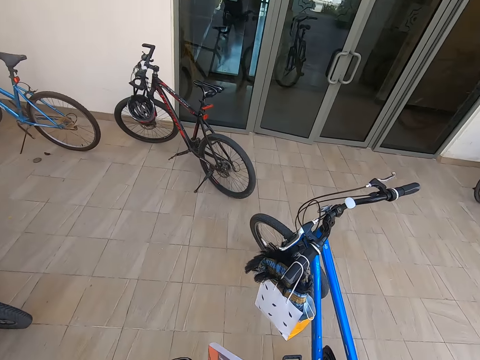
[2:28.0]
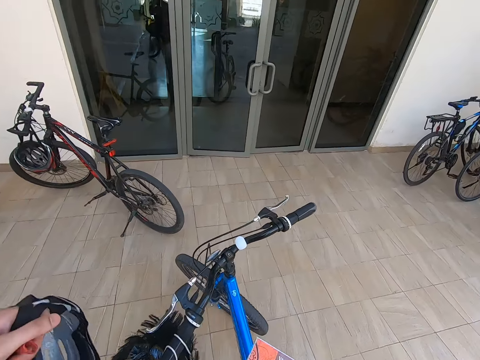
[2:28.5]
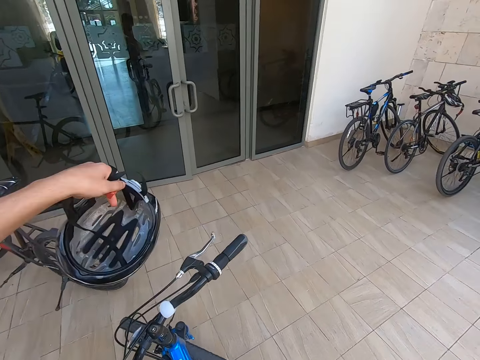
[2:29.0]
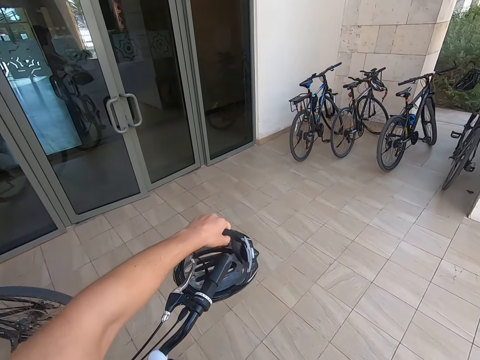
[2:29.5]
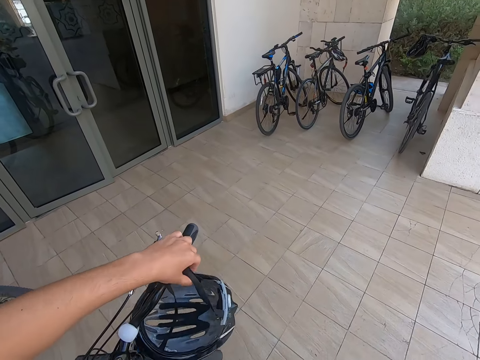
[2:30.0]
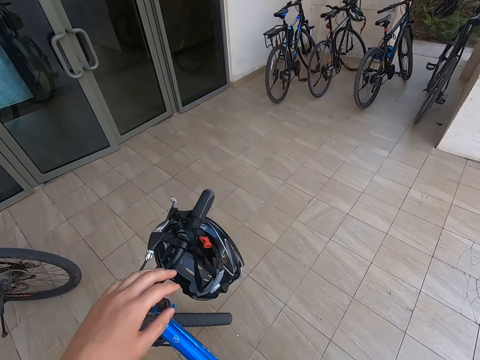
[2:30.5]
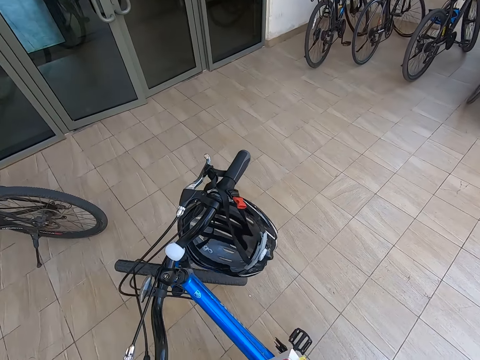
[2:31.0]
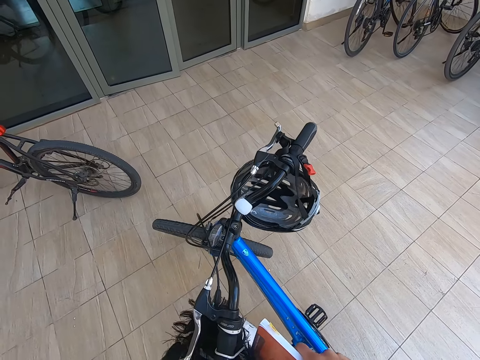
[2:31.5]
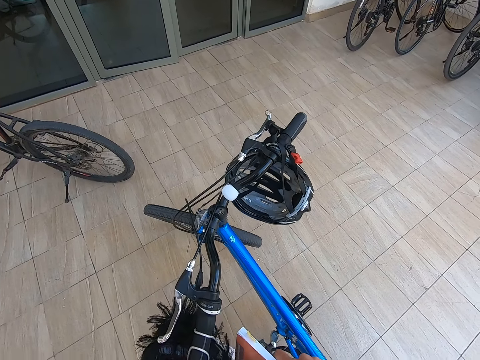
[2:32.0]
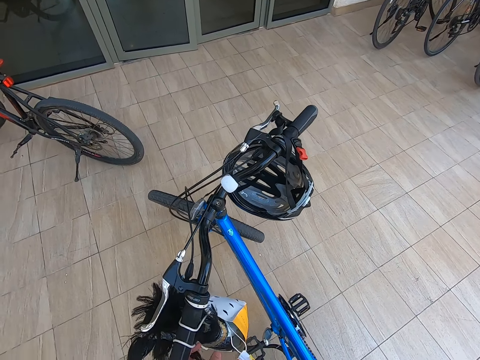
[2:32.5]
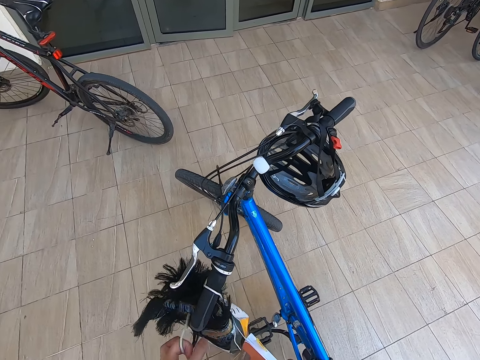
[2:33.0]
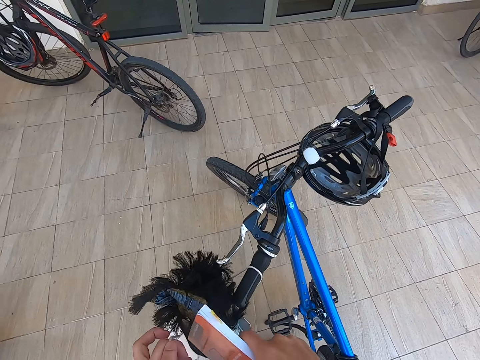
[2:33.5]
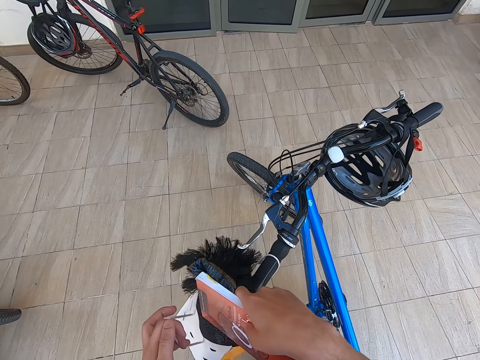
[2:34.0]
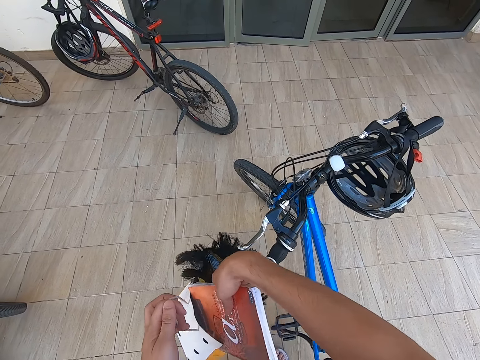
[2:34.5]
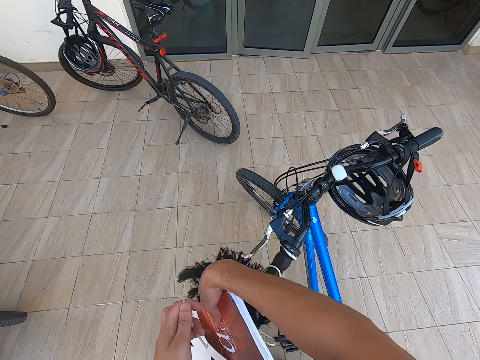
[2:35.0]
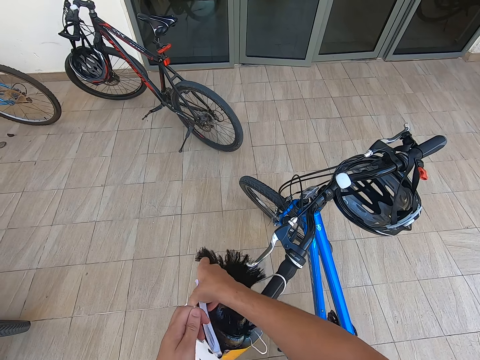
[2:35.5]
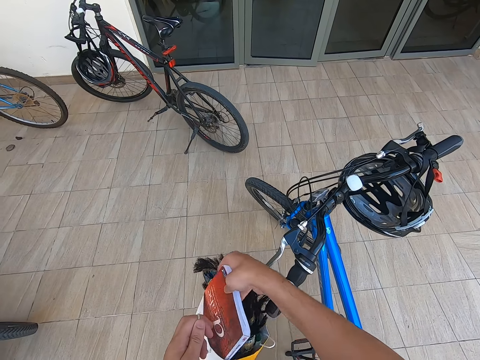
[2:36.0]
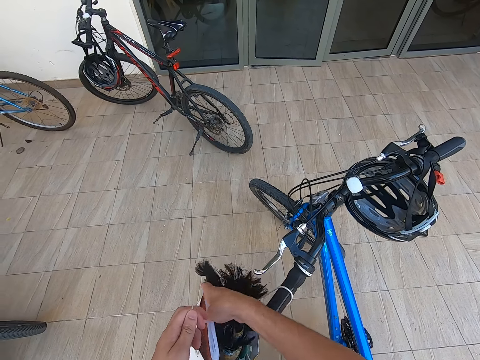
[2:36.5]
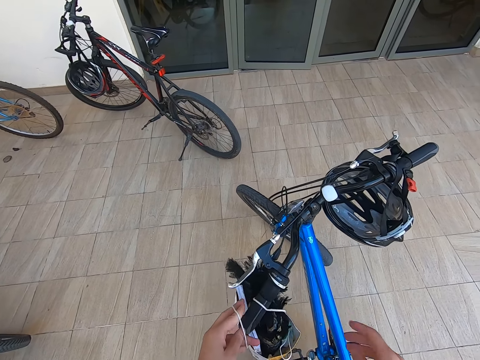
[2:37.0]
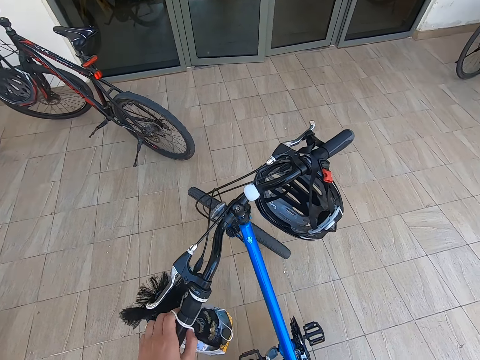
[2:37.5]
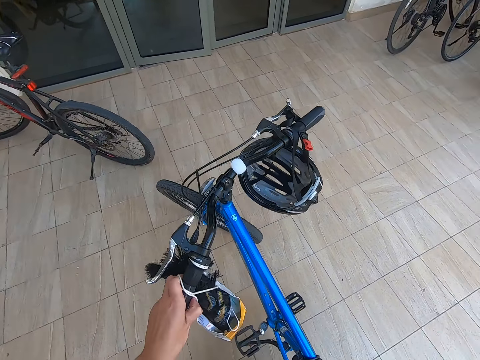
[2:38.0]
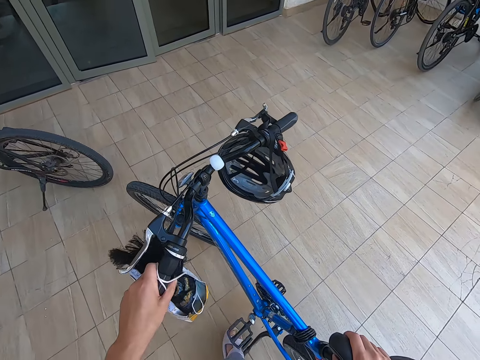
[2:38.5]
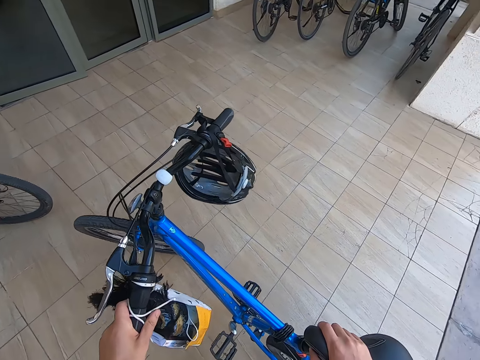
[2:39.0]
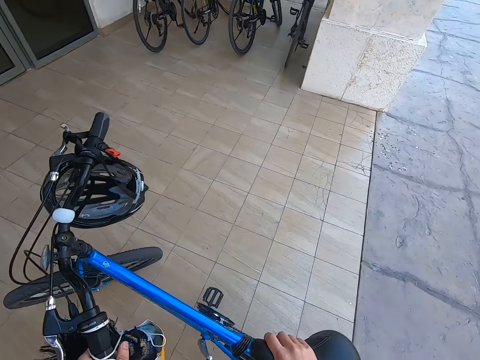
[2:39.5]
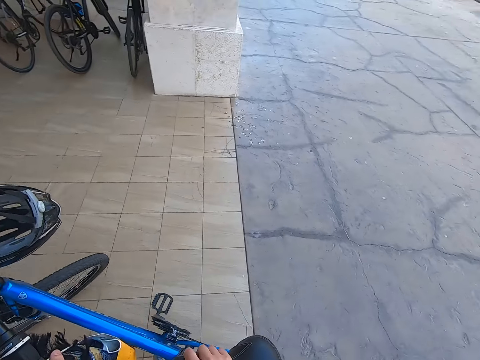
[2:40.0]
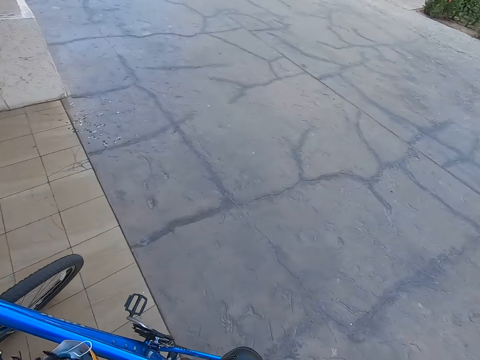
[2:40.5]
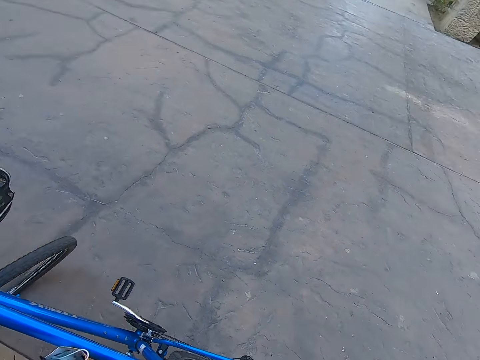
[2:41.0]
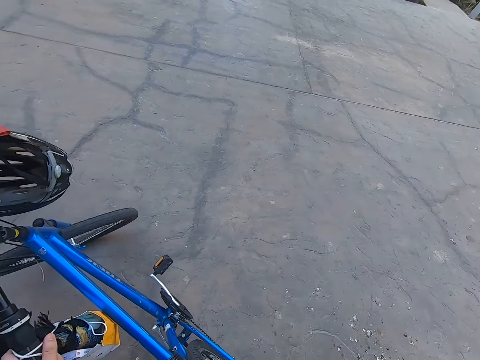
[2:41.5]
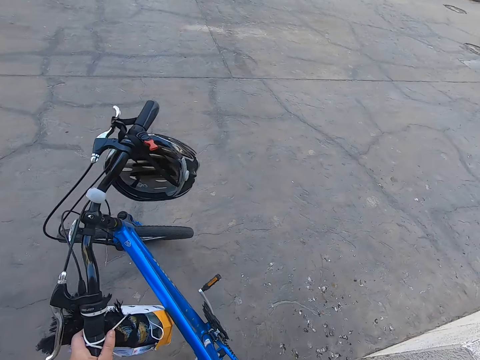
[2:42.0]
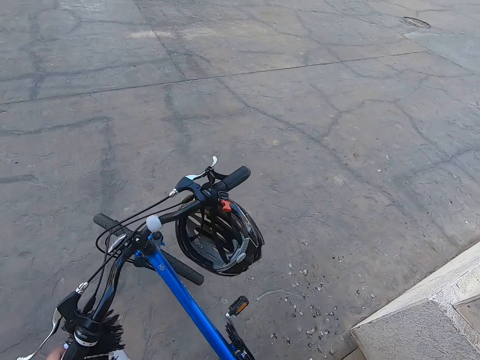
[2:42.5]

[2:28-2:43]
The camera wearer puts a bicycle helmet on the bicycle handle bars. They open the carrier bag, insert the book into the carrier bag, and hang the carrier bag on the bicycle handle. They pick up the bicycle. They push the bike backwards.

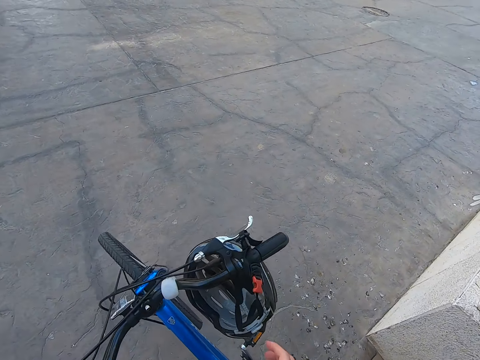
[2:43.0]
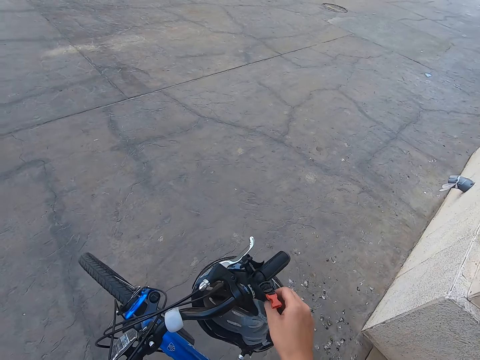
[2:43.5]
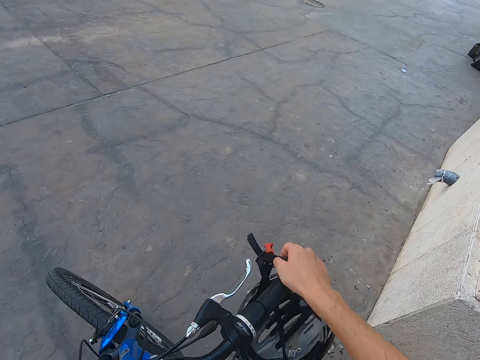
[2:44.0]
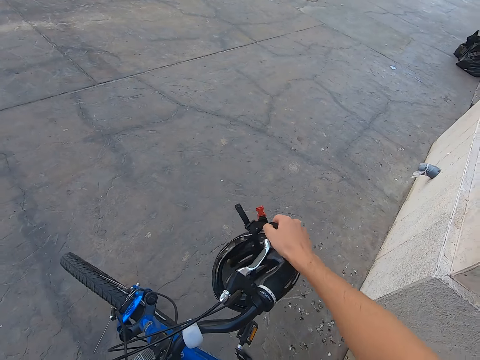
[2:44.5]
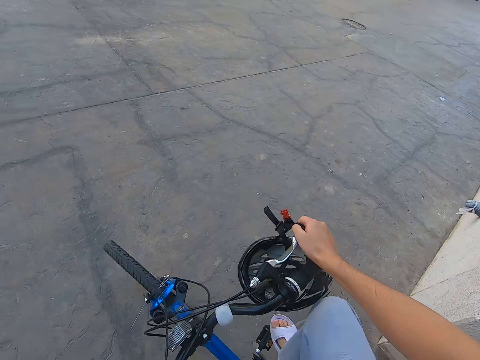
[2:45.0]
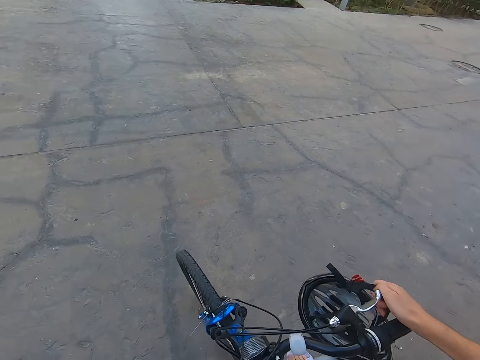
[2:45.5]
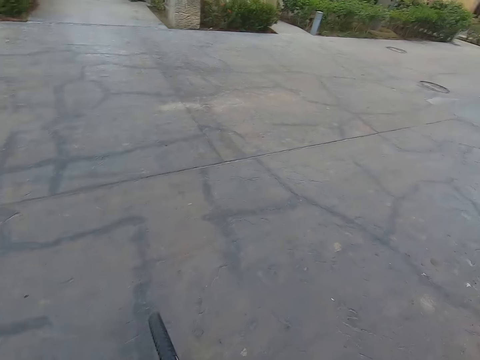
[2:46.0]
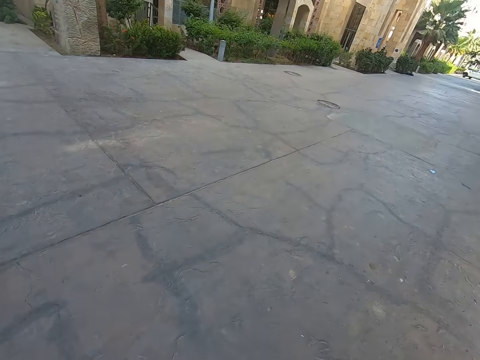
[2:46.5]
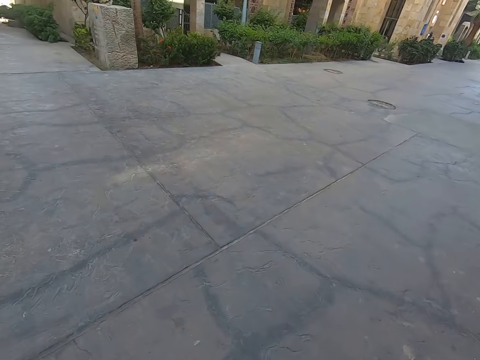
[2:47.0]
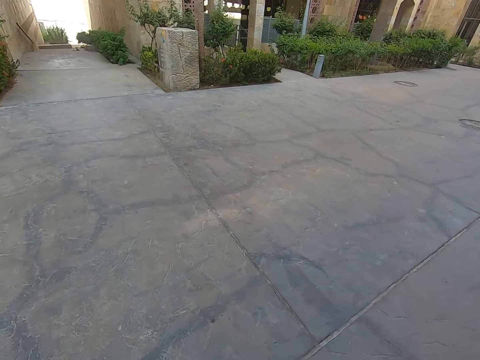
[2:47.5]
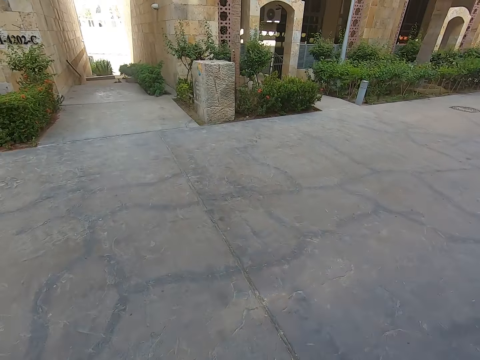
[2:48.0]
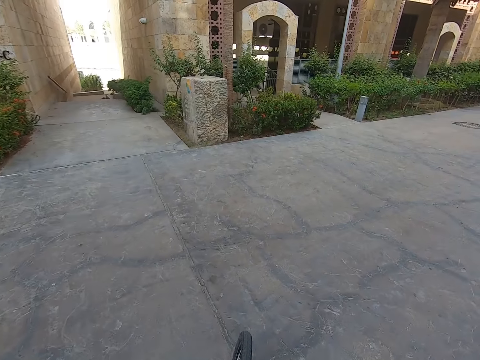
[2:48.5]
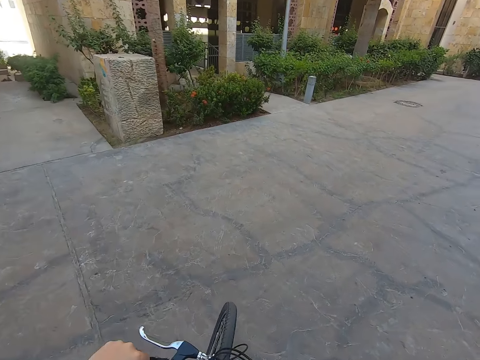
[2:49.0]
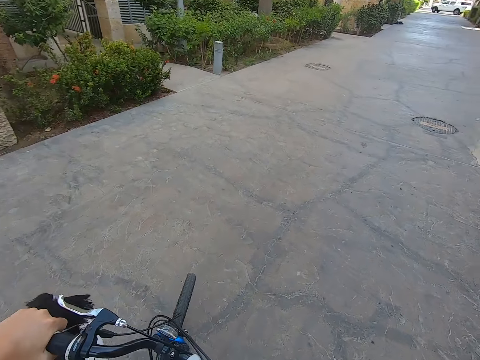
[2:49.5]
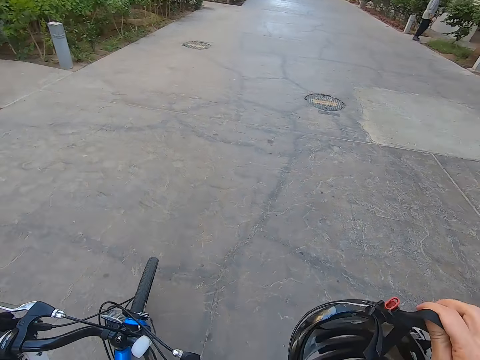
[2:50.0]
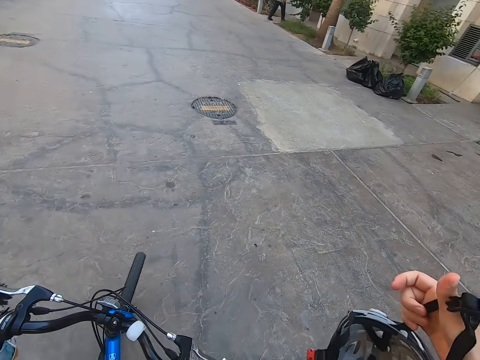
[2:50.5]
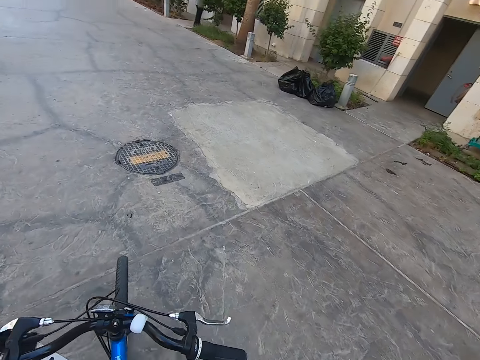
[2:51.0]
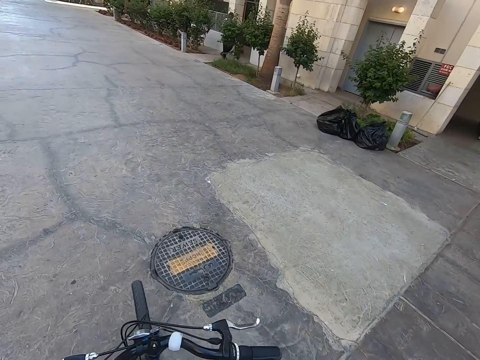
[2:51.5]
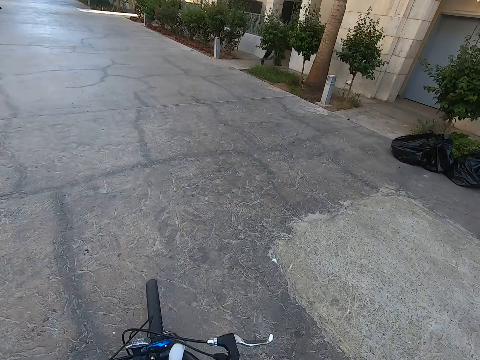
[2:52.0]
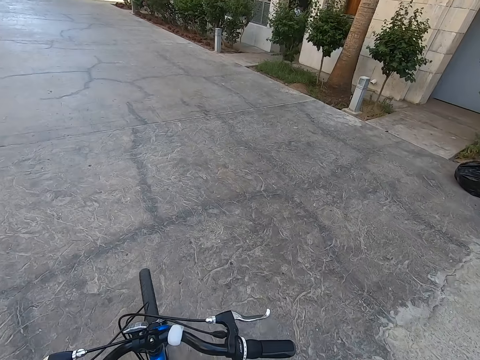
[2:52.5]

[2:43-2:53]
The camera wearer removes the helmet from the bicycle handle. They cycle the bicycle along the street.

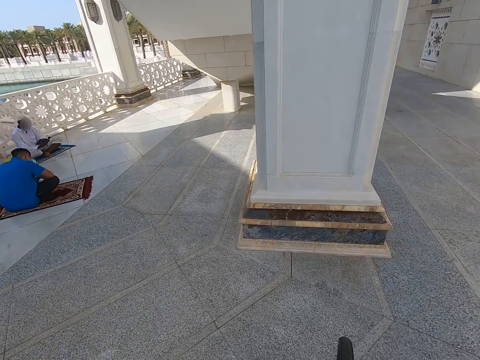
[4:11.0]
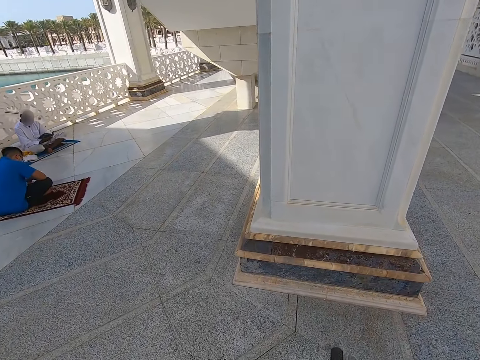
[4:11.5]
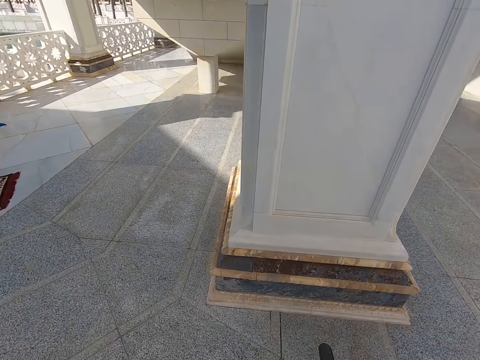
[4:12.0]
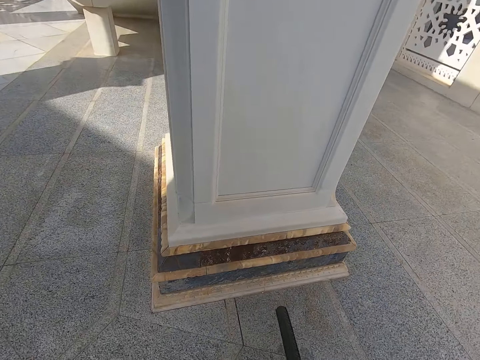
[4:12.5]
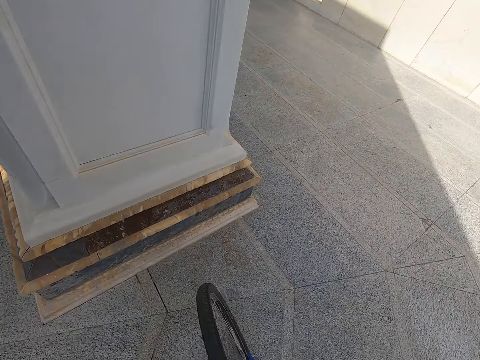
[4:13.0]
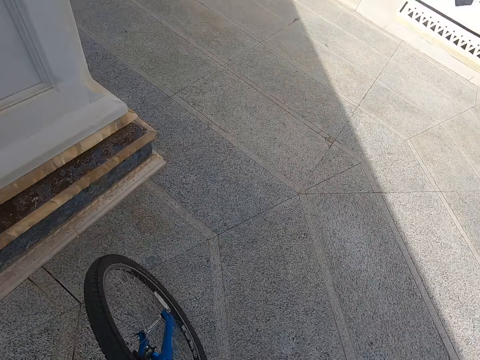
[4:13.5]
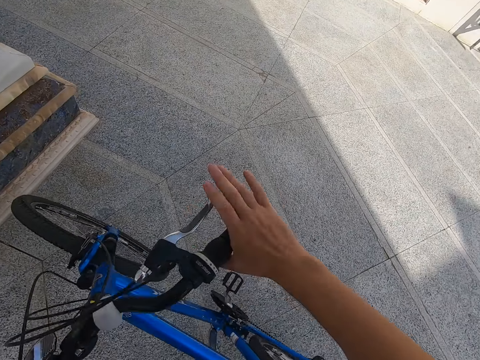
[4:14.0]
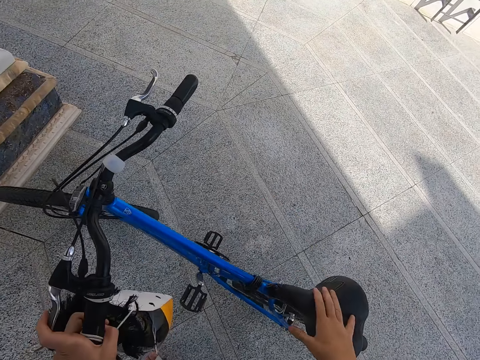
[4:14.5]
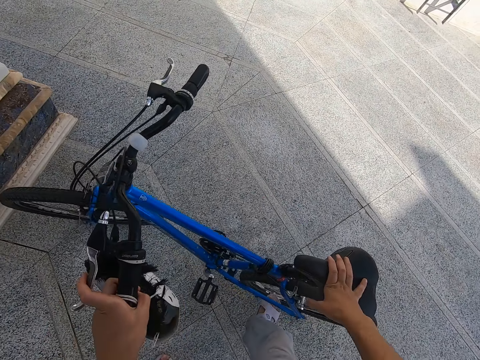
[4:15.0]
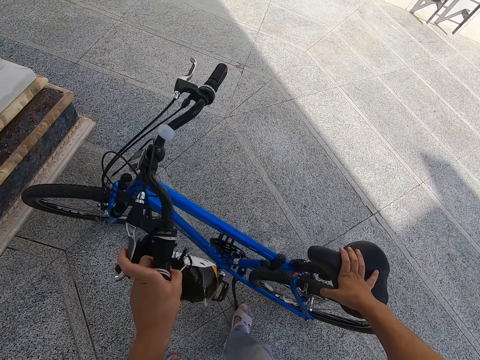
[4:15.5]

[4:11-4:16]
The camera wearer stops riding the bicycle. They park the bicycle.
